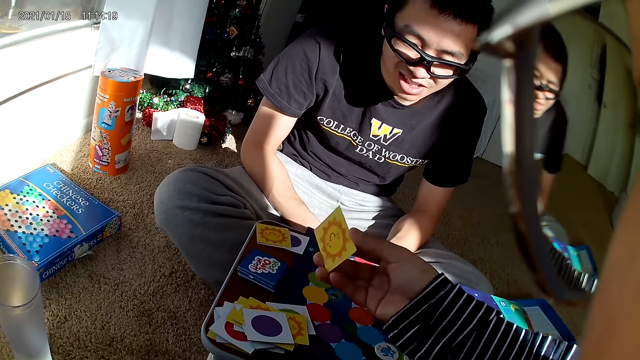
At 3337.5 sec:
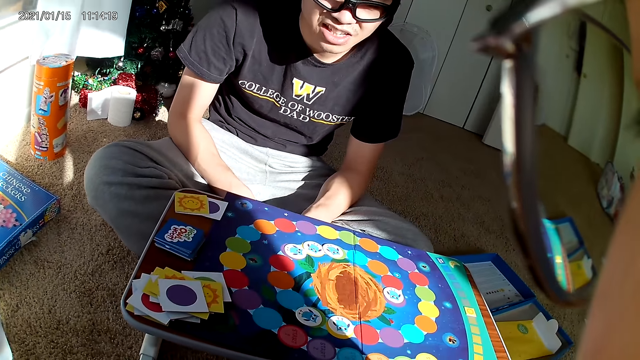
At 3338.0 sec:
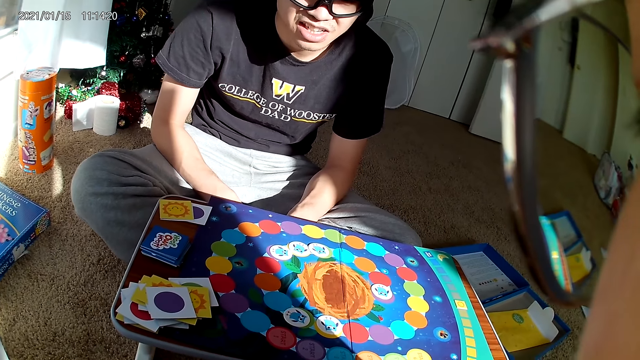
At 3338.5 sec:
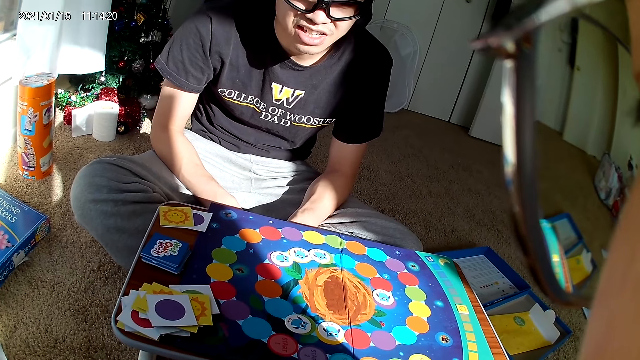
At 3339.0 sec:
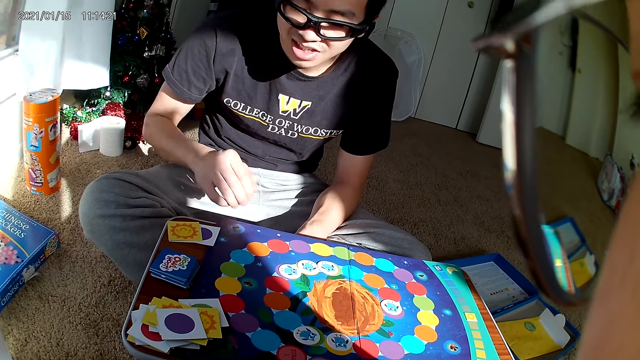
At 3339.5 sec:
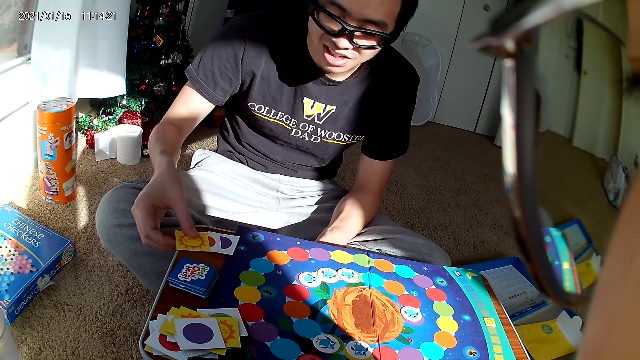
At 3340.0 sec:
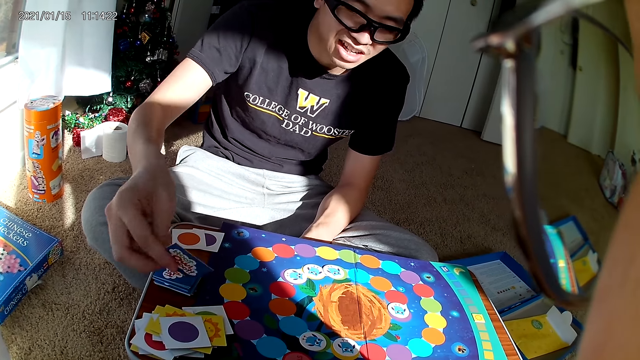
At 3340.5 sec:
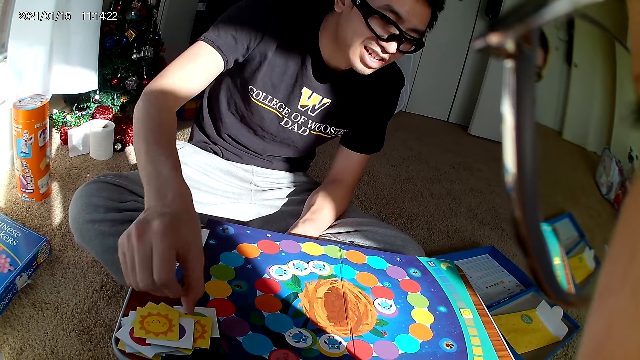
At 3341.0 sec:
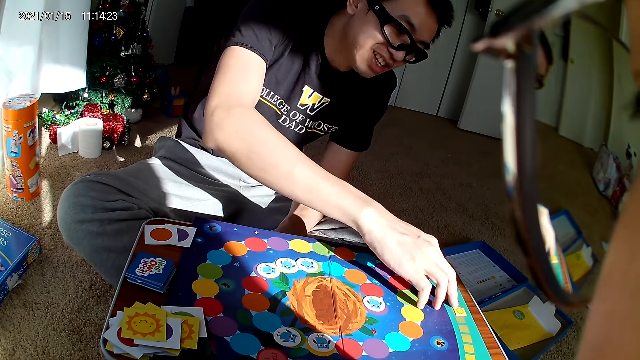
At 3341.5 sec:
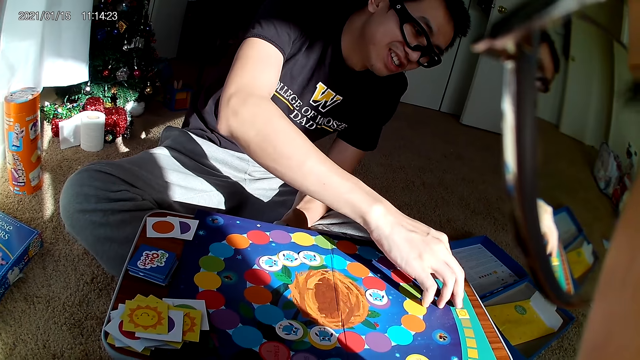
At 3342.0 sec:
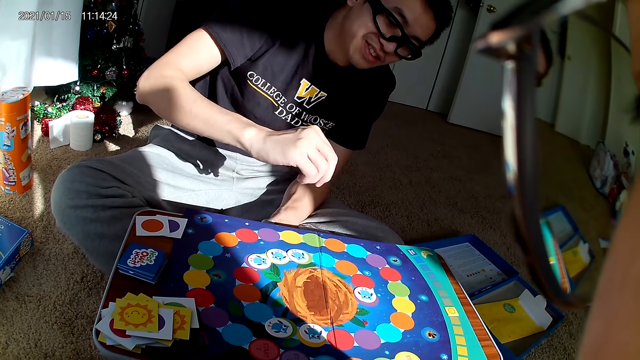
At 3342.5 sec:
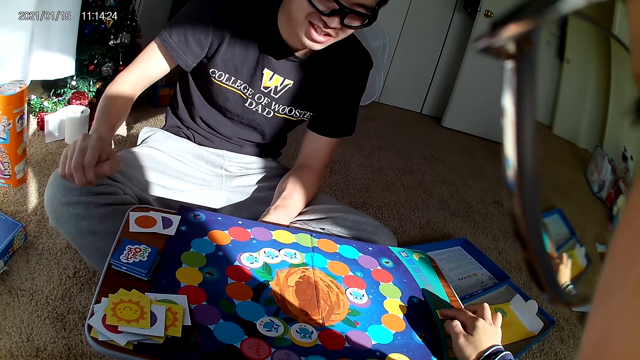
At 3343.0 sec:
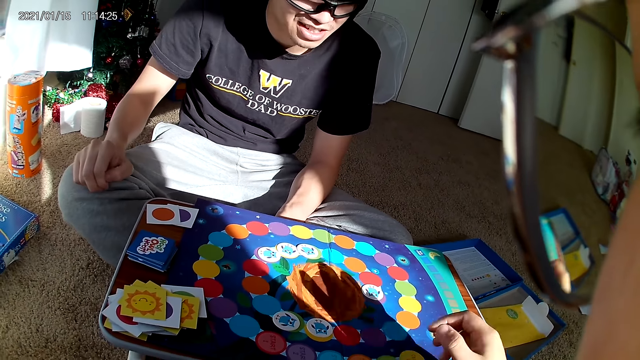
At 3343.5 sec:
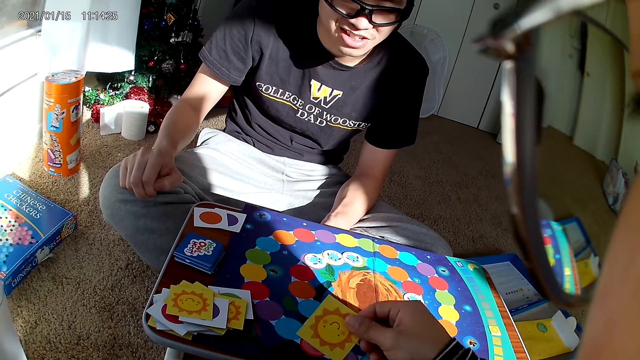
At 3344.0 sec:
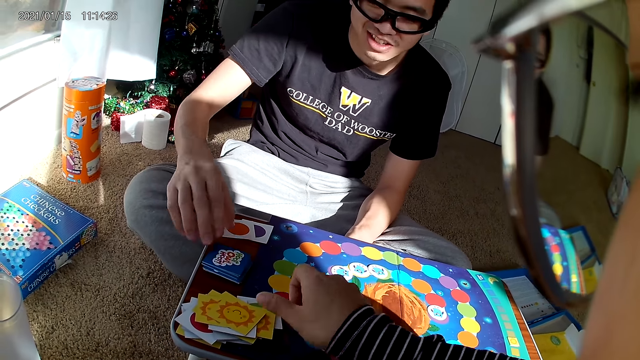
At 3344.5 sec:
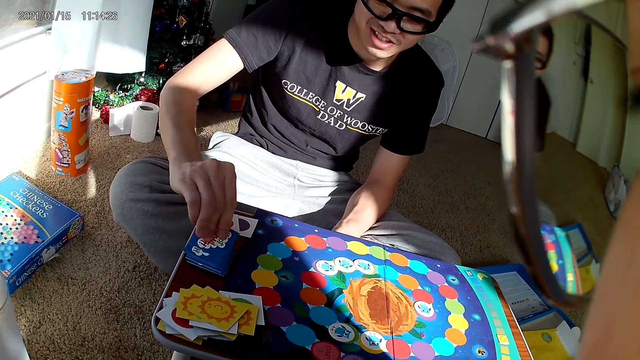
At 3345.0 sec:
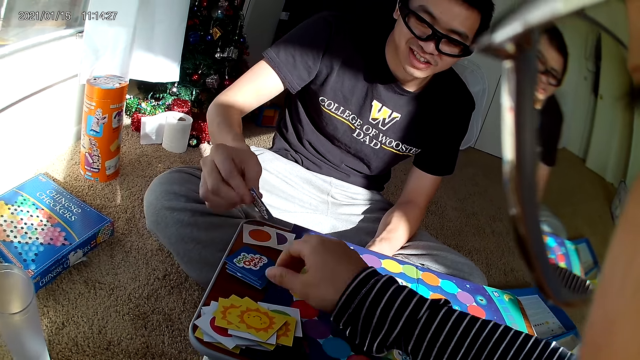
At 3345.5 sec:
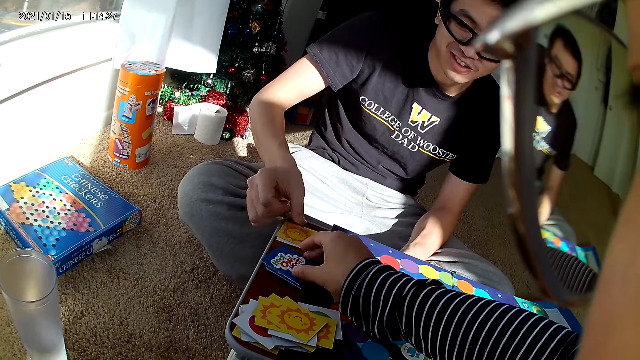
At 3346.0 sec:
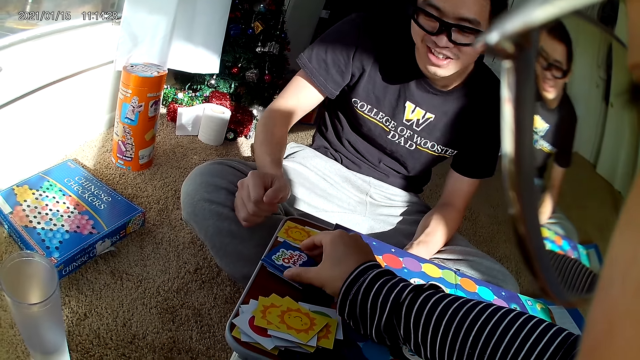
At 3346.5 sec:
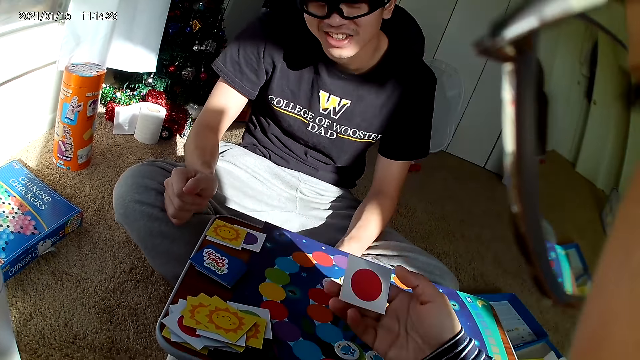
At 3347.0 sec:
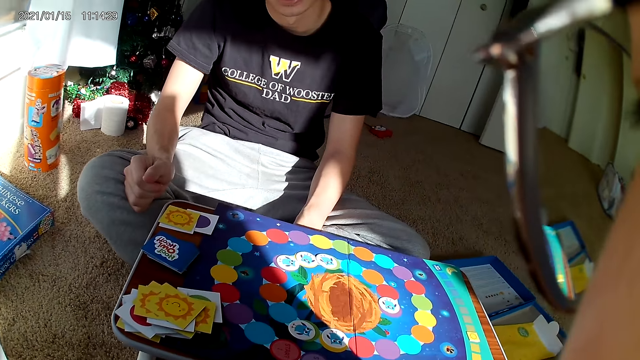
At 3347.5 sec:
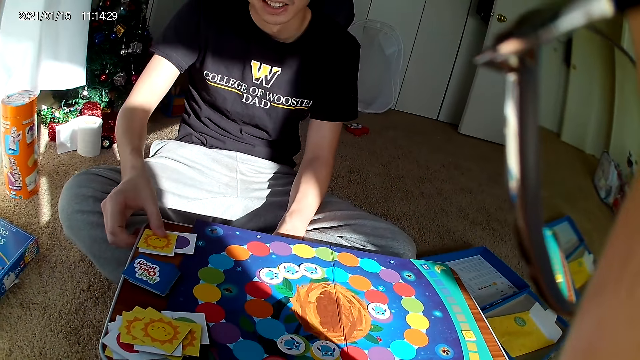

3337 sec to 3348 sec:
A man picks a card from the board with his right hand. He drops the card on the board with his right hand. He adjusts a card on the board with his right hand. The camera wearer adjusts a card on the board with her right hand. She drops the card on the board with her right hand. The man picks a card from the board with his right hand. The camera wearer picks a card from the board with her right hand. The man drops the card on the board with his right hand.

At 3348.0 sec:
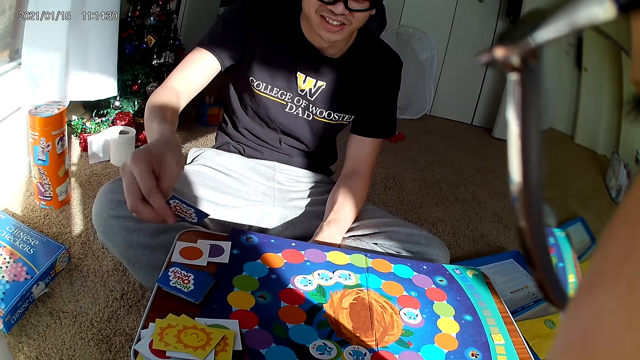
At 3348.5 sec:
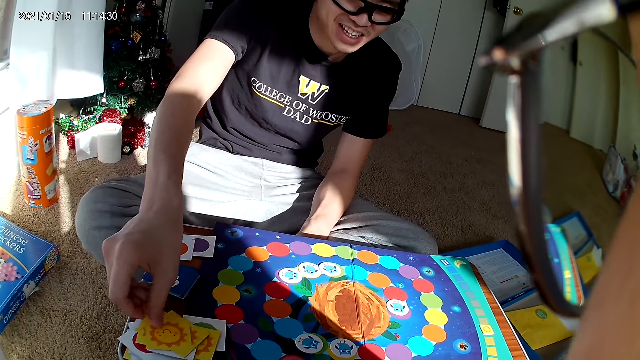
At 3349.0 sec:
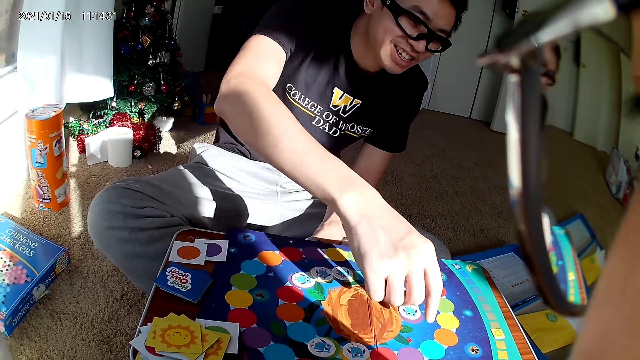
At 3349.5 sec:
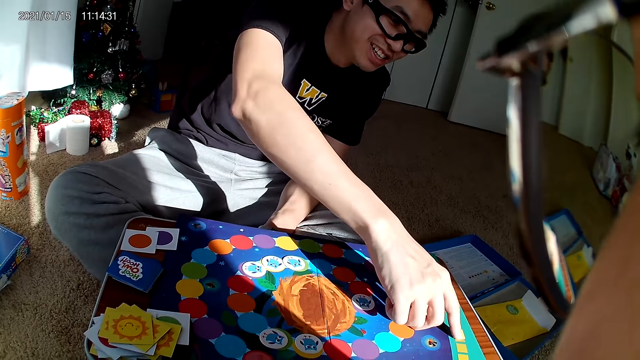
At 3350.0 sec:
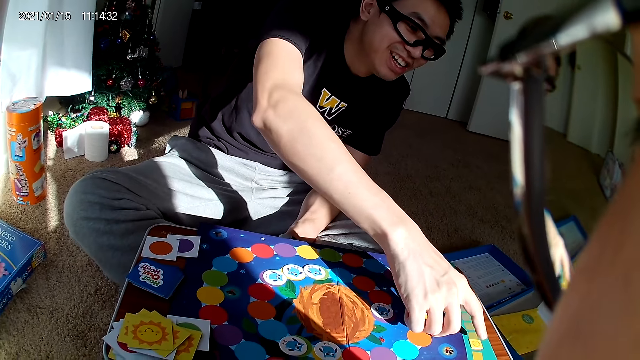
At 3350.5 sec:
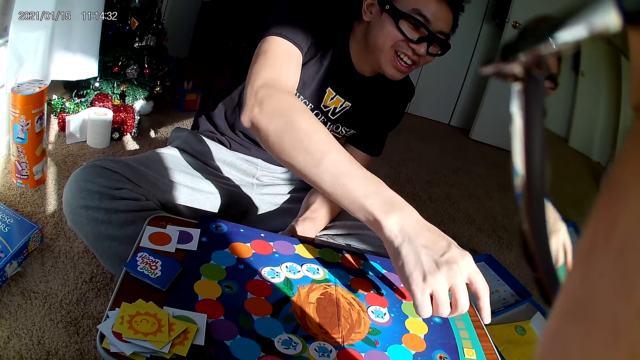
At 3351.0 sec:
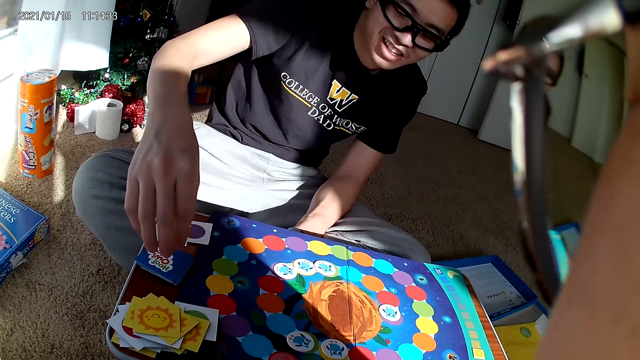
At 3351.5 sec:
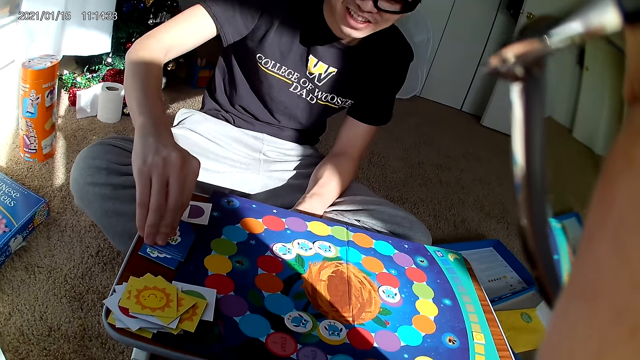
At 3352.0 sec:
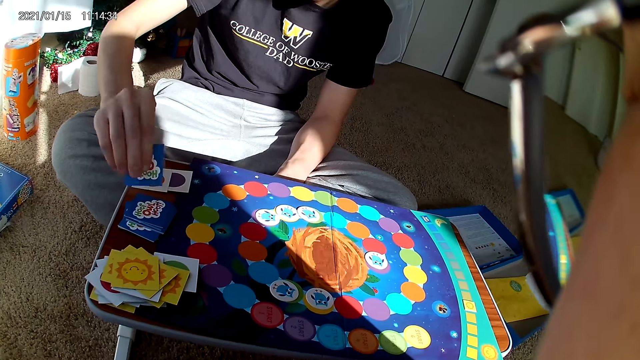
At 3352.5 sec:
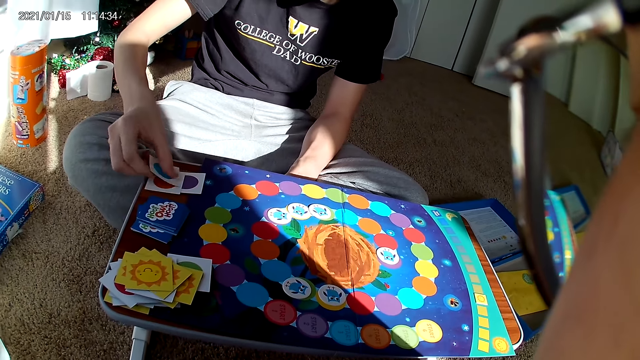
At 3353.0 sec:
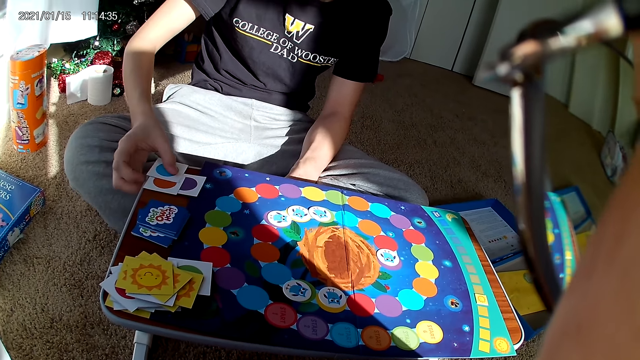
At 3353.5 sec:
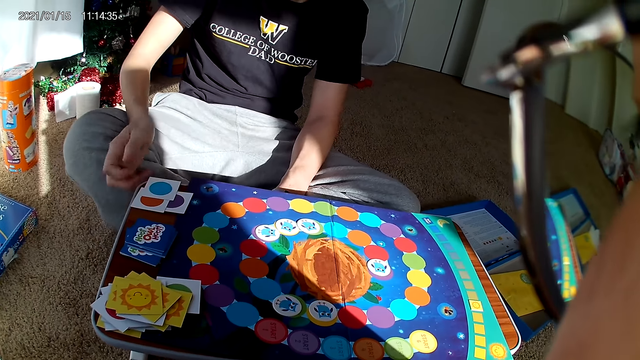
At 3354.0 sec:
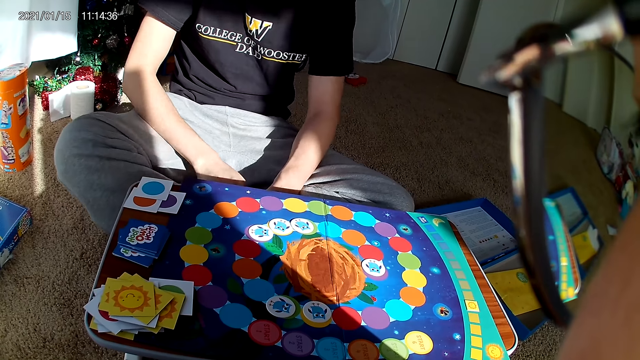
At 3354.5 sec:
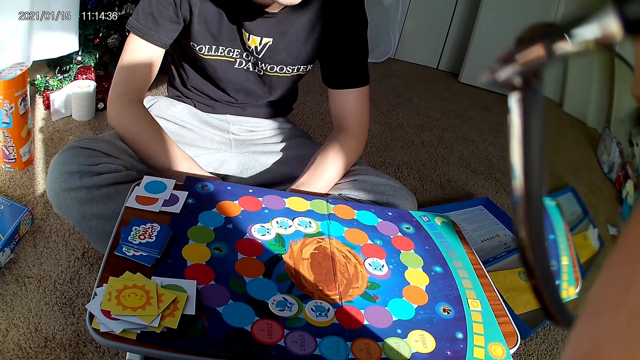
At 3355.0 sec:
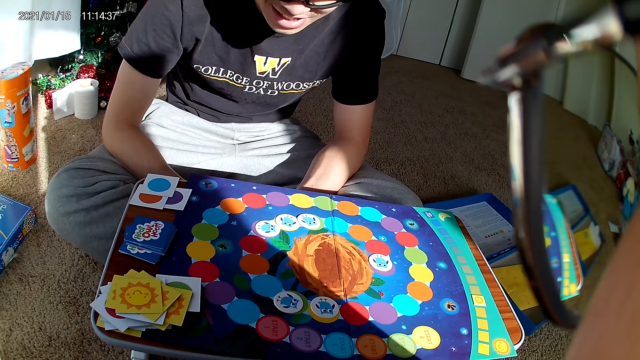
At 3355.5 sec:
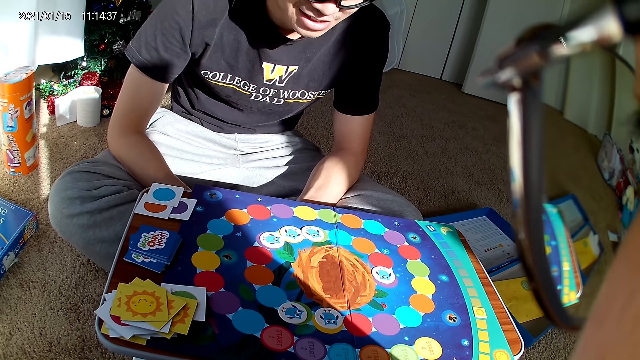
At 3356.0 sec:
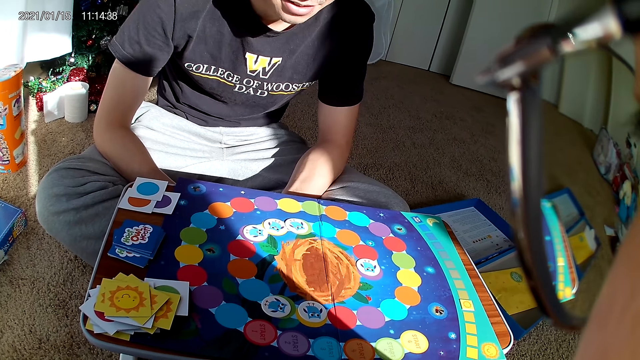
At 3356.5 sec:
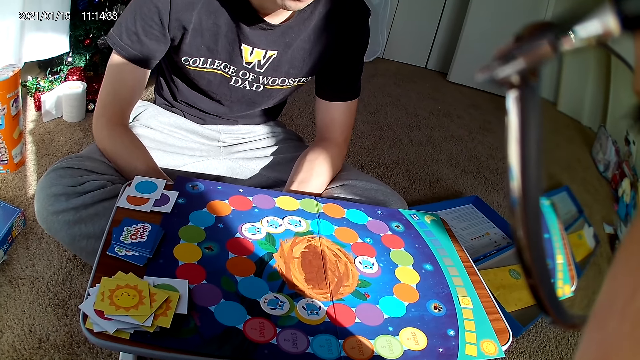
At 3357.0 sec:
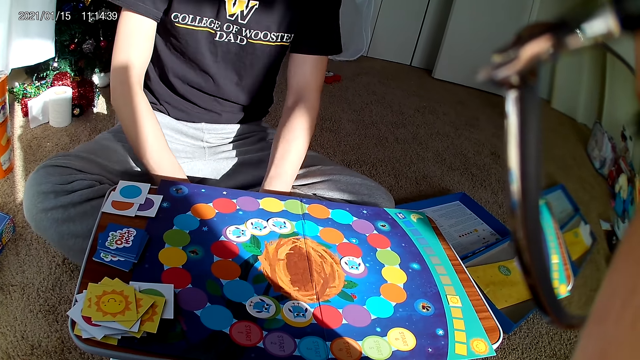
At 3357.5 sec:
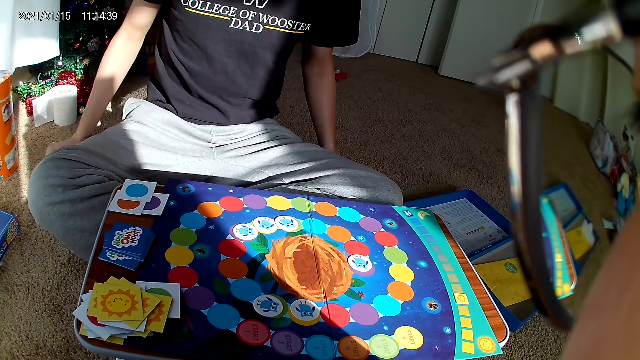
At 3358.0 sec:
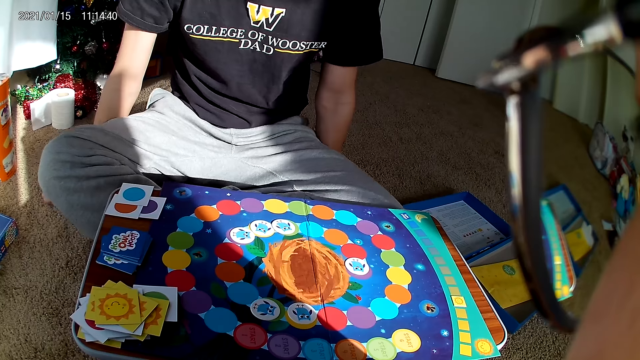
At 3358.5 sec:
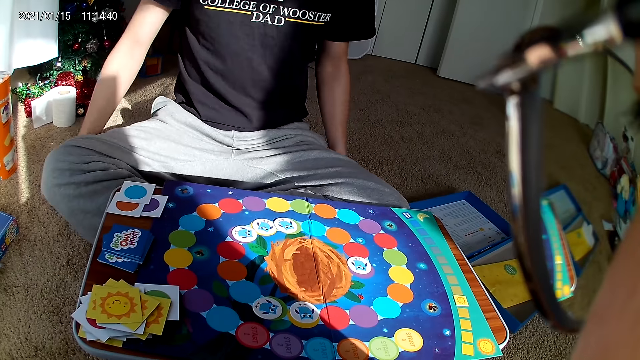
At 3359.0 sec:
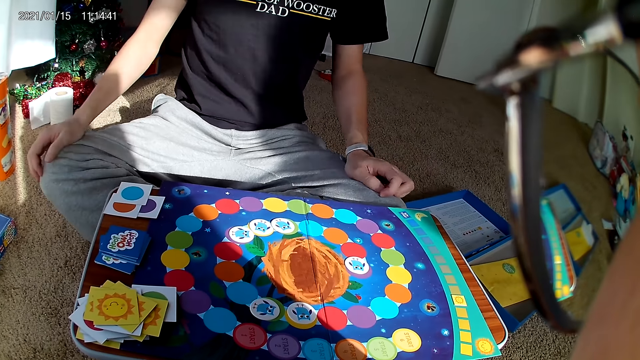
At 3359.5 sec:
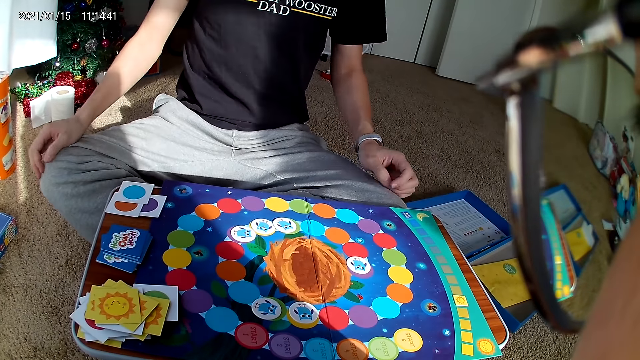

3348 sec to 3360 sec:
A man picks the card from the board with his right hand. He drops the card on the board with his right hand. He adjusts a card on the board with his right hand. He picks a card from the board with his right hand. He drops the card on the board with his right hand. He places his hands on the lap. He puts his hands on the floor.
